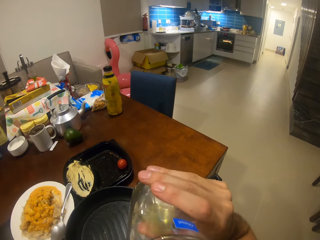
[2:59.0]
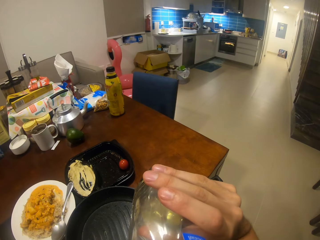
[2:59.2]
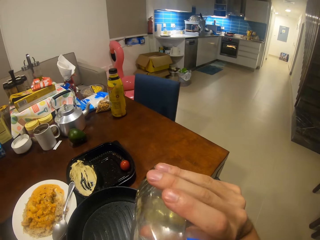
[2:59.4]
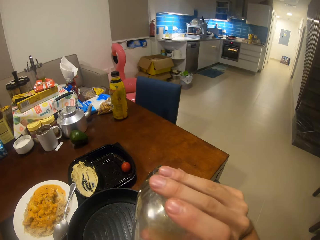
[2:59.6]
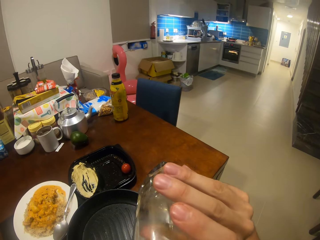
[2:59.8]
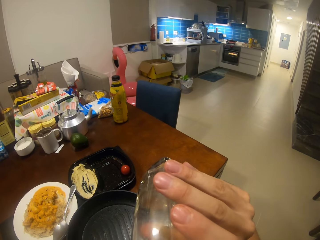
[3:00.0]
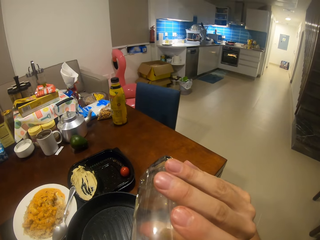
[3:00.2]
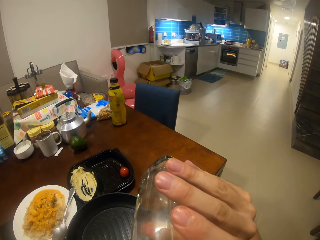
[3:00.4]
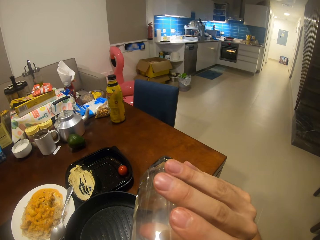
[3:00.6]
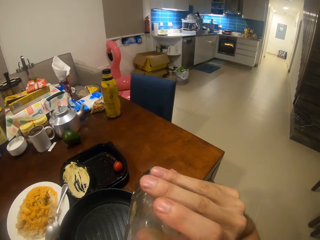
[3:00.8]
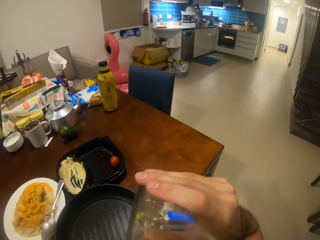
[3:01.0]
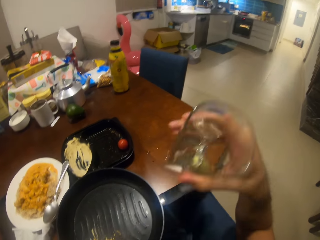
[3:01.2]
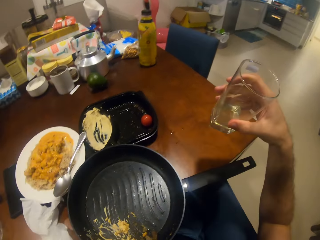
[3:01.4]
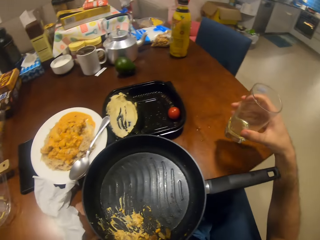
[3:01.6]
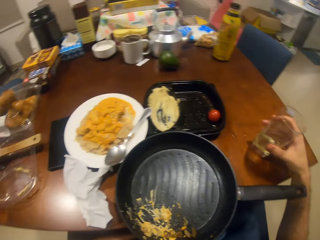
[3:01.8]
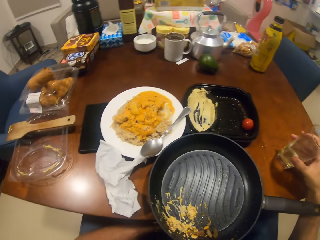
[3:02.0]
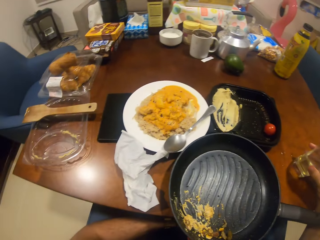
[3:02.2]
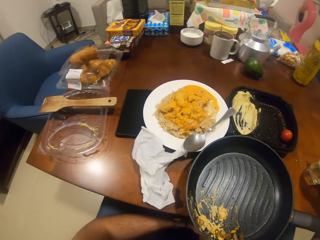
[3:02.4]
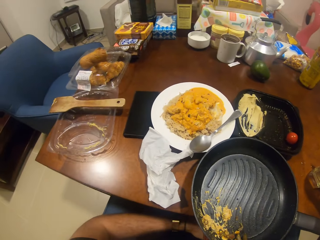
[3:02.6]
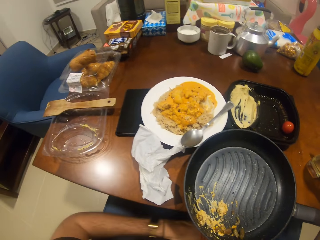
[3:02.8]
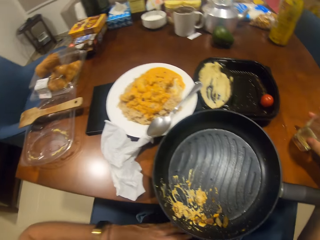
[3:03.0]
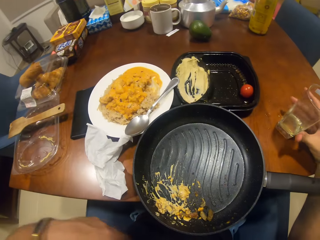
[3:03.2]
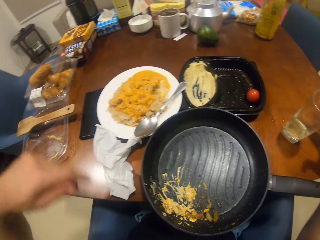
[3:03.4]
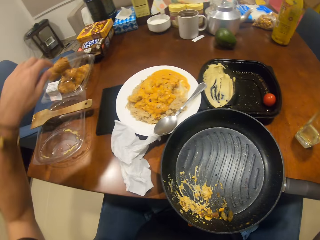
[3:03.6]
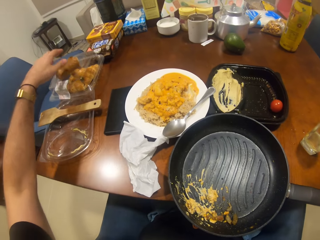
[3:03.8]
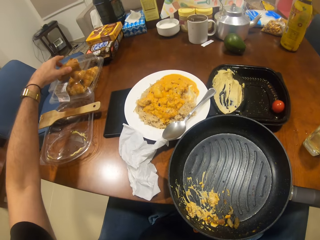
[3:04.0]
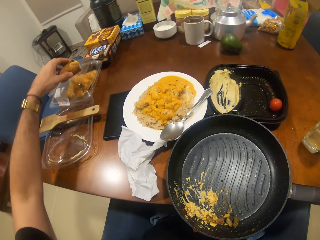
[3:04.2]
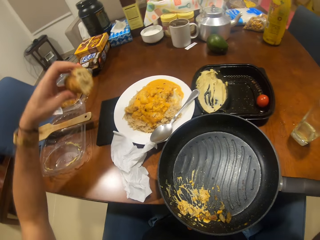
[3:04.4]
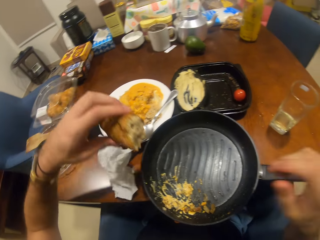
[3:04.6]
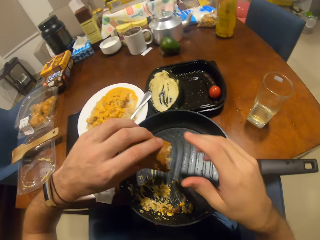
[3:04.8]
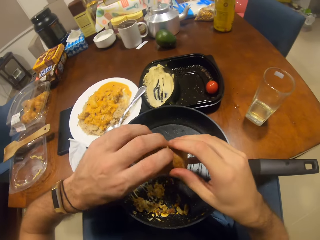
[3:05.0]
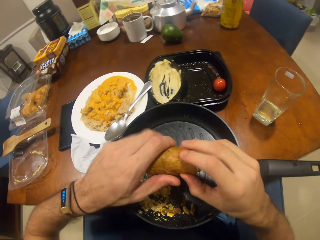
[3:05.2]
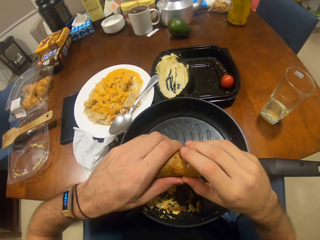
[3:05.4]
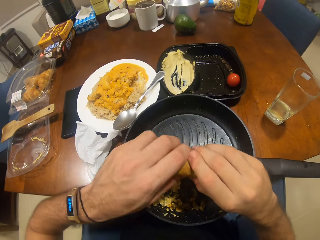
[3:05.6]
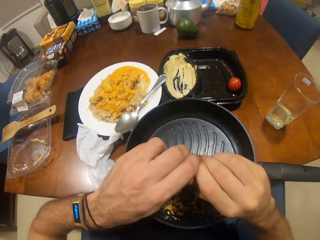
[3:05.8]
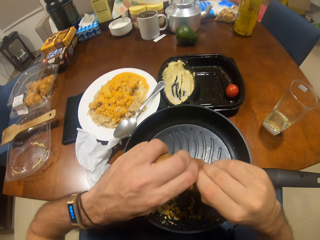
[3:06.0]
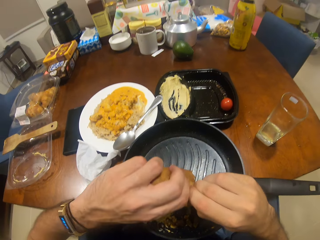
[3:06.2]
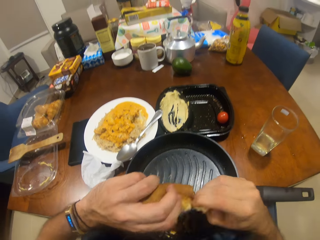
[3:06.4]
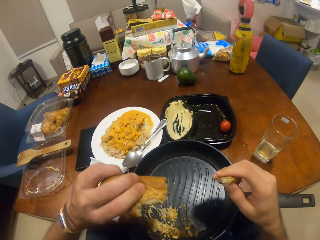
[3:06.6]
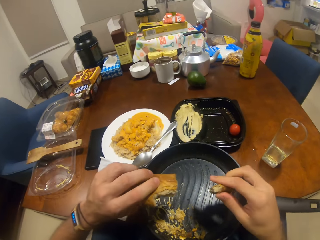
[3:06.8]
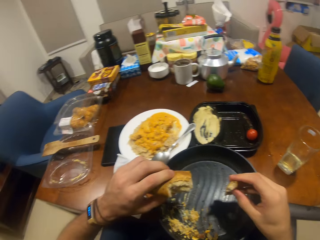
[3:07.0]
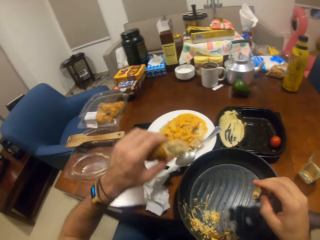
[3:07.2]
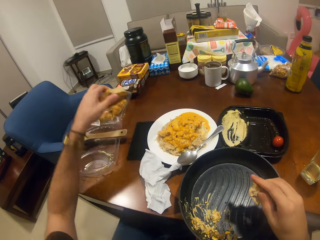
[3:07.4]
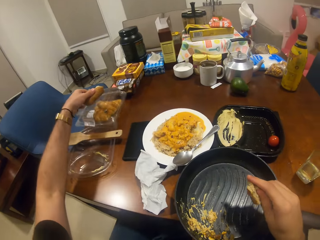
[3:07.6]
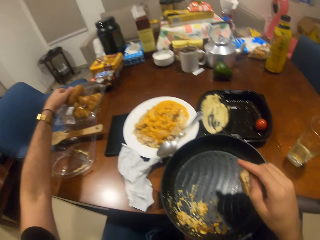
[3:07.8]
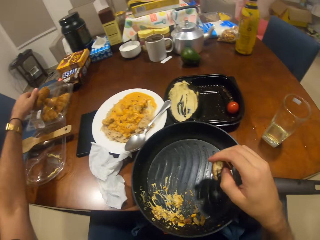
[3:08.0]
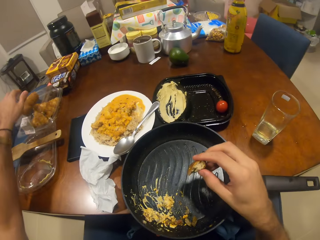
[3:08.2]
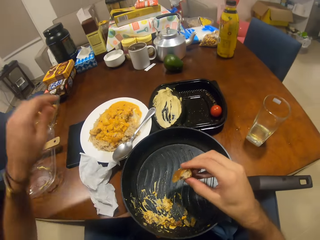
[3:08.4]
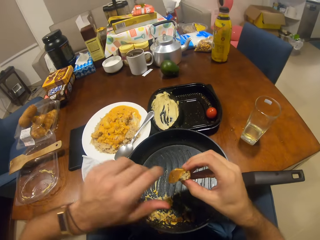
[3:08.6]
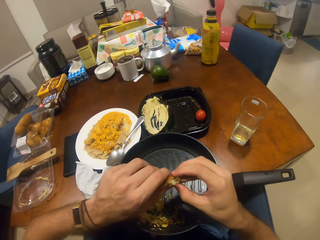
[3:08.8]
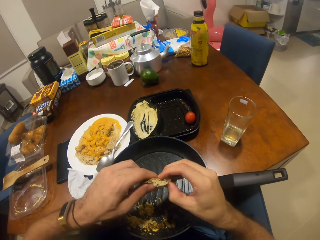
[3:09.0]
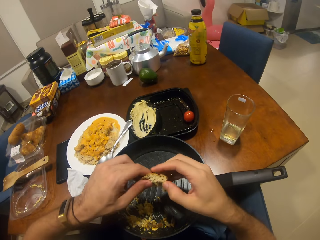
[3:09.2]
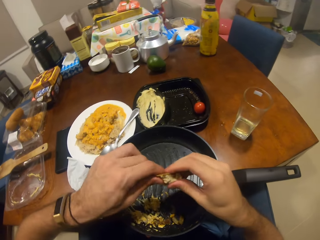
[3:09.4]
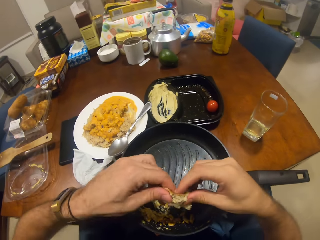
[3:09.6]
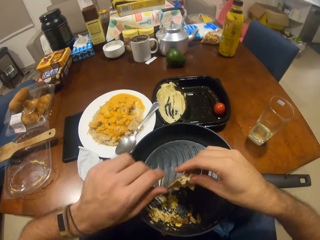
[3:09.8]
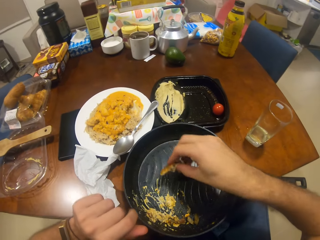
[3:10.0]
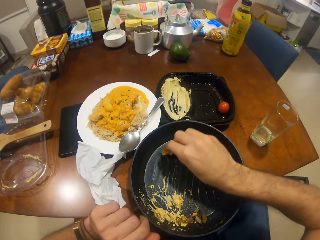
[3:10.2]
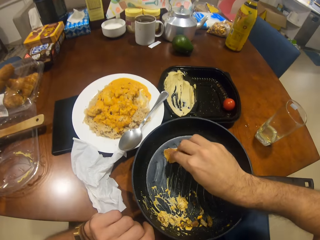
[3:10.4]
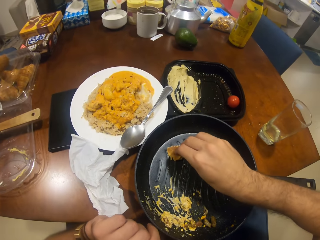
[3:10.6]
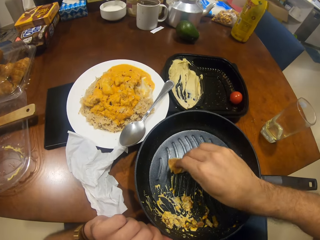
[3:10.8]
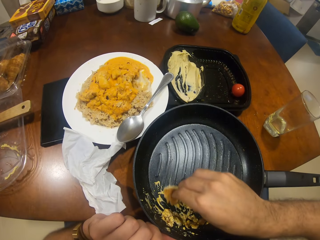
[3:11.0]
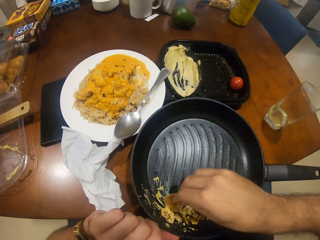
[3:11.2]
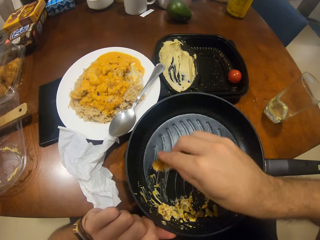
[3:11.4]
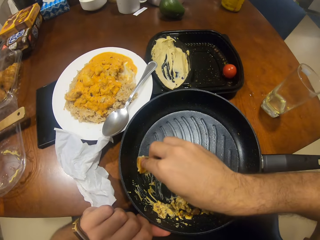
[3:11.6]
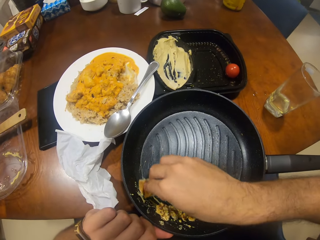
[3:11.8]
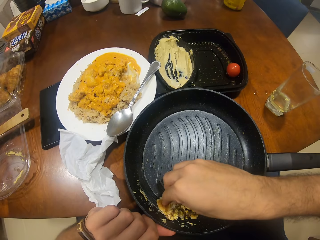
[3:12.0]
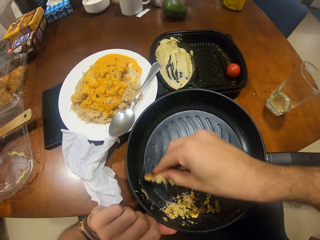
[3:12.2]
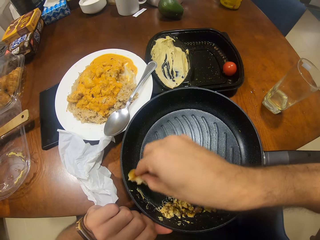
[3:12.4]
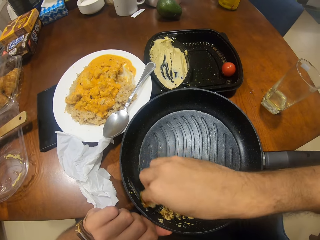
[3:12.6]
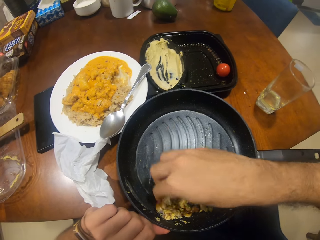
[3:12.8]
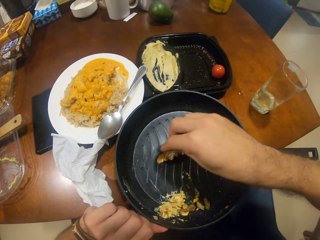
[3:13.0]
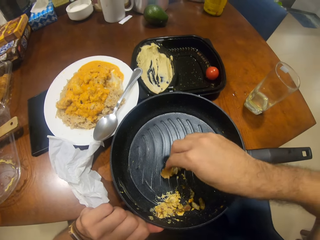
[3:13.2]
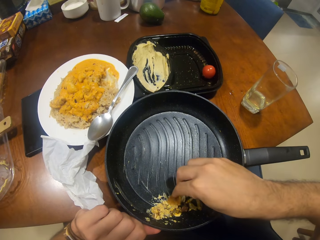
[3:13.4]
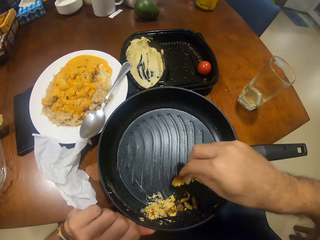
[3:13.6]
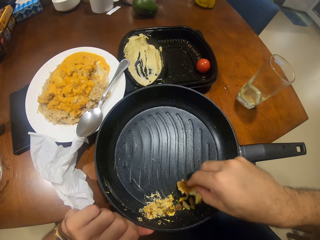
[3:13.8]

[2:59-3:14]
The camera wearer sips the juice. They put back the glass of juice on the table. They pick up the bread. They cut the bread and break the bread. They put back the bread. They cut the bread. They wipe the food in the frying pan with the bread.

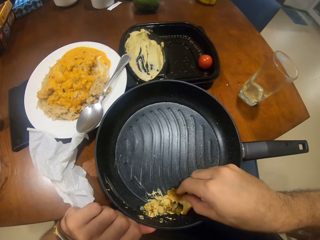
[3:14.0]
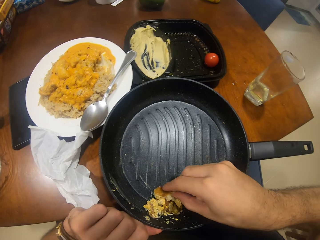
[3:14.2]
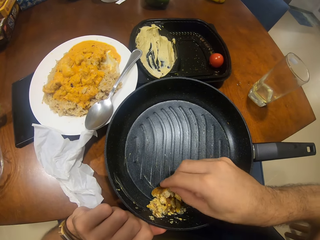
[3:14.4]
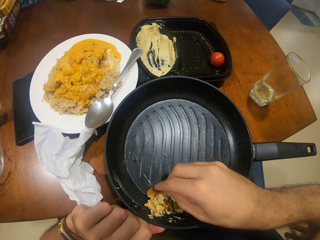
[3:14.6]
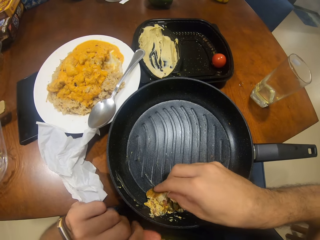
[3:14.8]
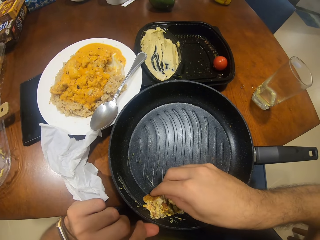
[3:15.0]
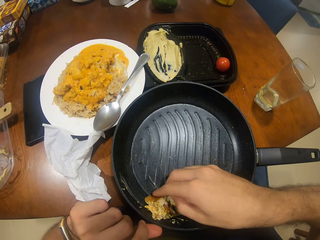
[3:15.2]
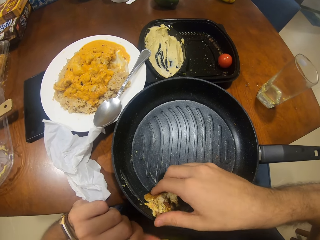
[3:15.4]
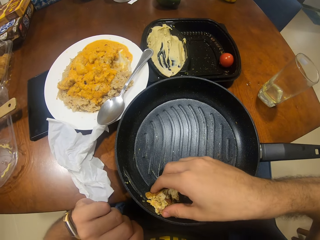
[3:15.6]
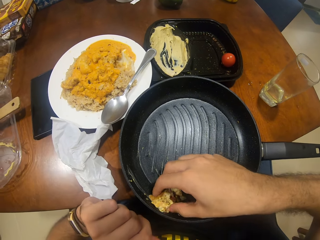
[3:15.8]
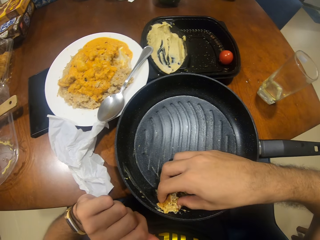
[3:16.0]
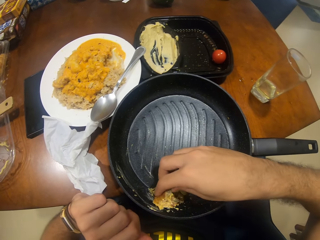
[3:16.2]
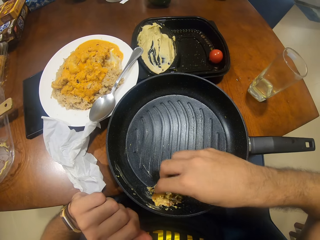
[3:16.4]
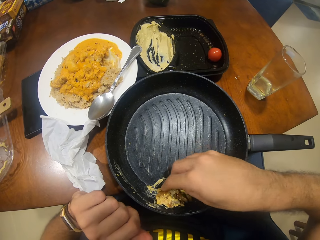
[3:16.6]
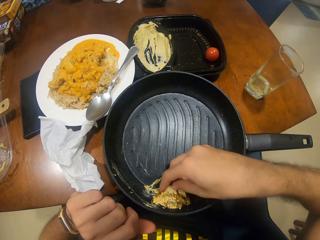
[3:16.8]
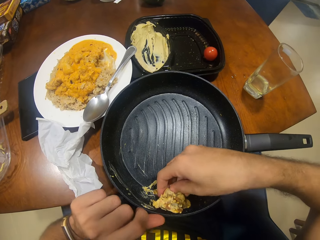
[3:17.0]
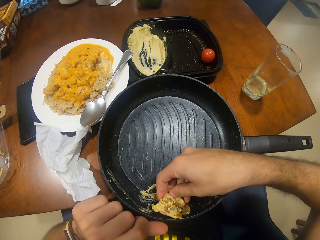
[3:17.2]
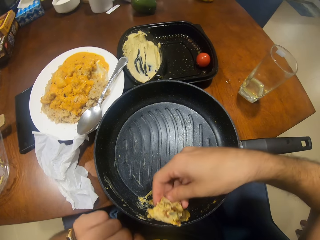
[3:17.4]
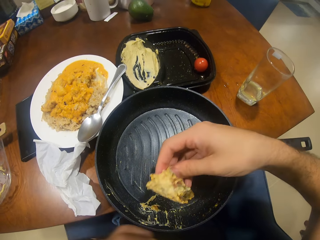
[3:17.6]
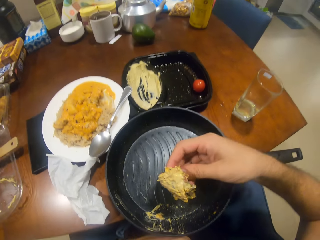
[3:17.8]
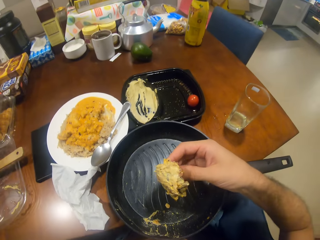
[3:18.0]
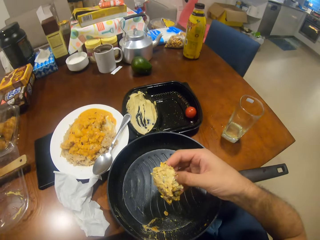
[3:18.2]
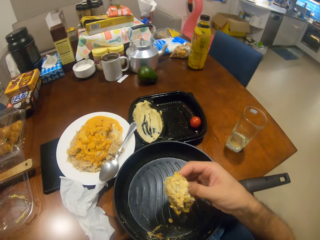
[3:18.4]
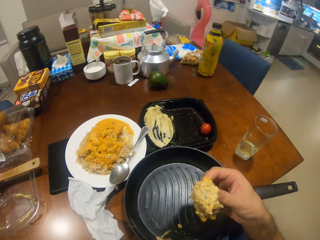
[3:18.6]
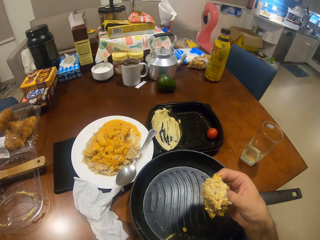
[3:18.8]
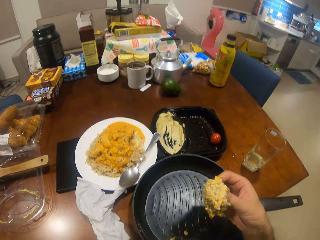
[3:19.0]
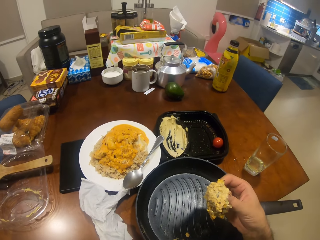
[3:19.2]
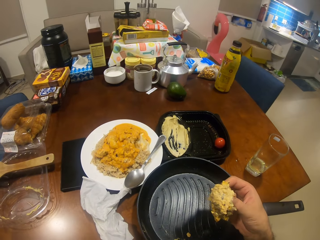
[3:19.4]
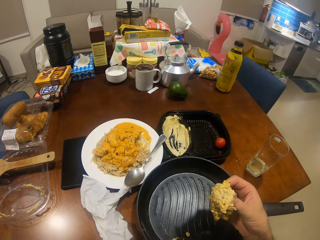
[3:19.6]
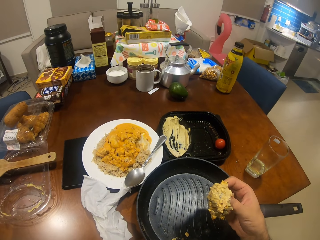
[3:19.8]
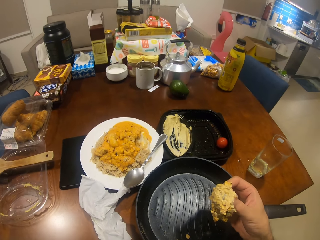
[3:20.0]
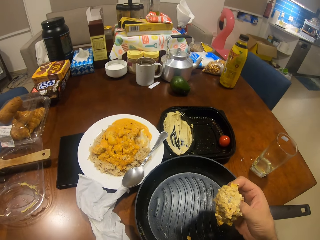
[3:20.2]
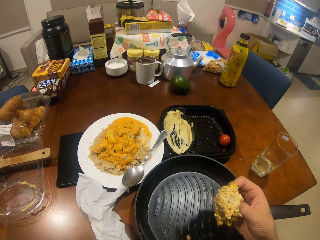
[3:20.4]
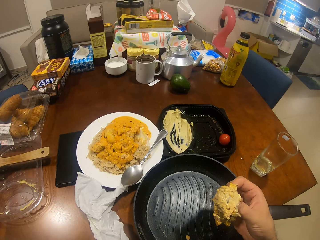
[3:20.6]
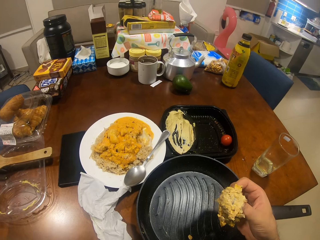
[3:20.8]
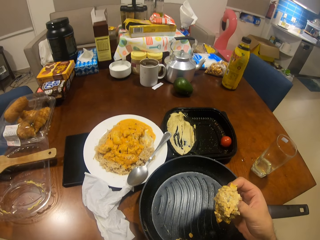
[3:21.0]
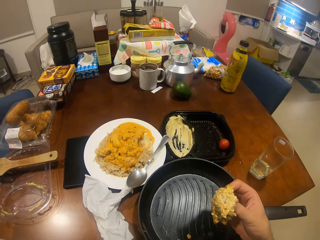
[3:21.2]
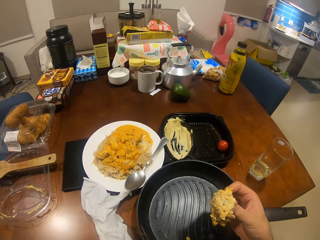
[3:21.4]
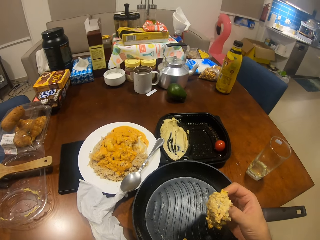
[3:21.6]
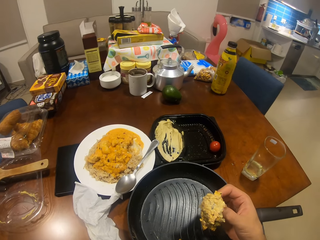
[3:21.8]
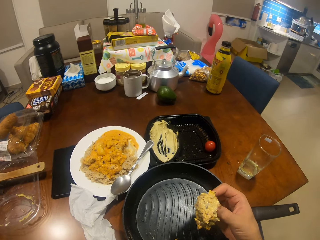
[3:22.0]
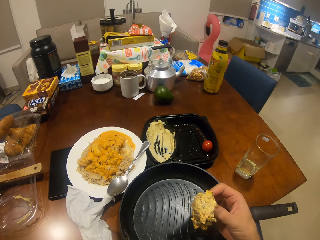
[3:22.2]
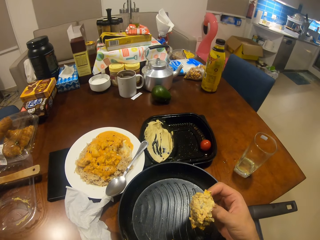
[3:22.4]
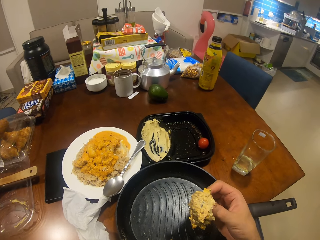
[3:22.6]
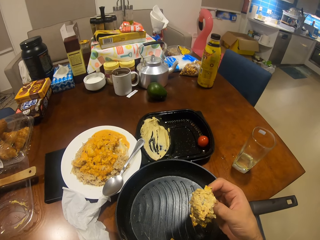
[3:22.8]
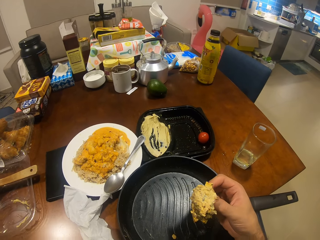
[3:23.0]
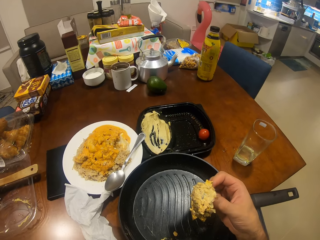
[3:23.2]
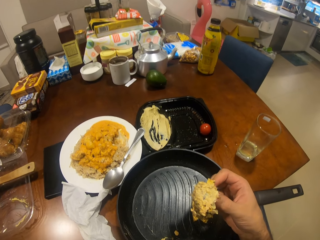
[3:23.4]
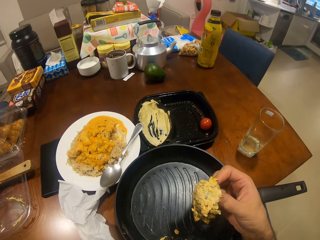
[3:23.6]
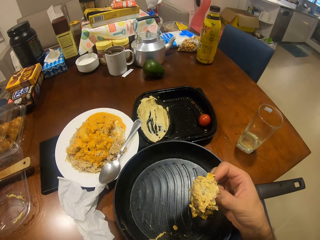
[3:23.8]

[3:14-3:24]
The camera wearer stares at the bread.
